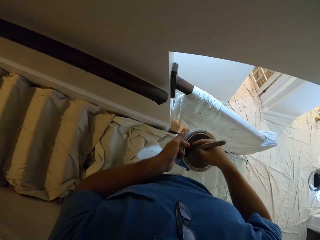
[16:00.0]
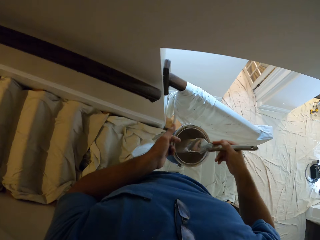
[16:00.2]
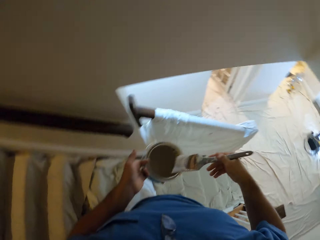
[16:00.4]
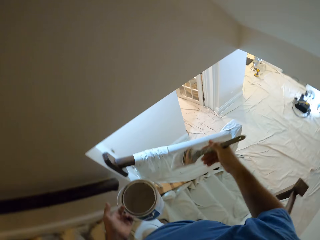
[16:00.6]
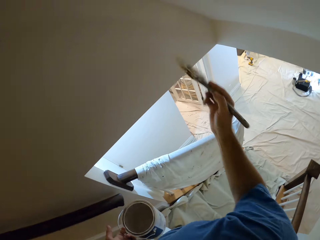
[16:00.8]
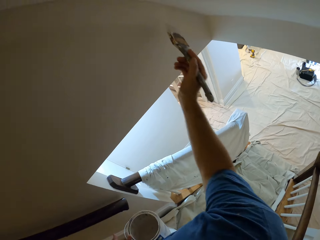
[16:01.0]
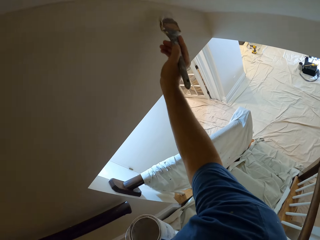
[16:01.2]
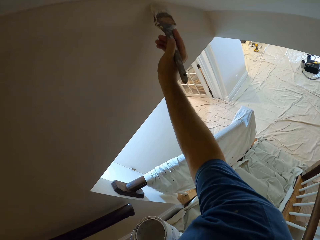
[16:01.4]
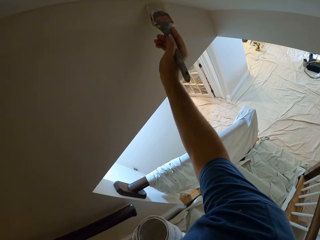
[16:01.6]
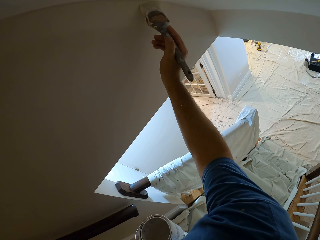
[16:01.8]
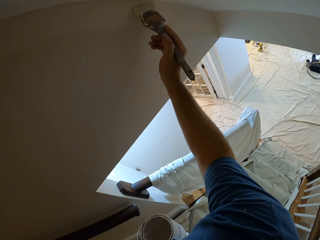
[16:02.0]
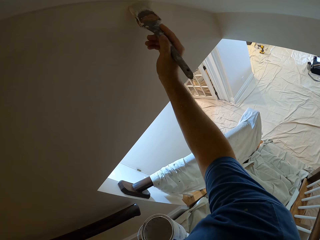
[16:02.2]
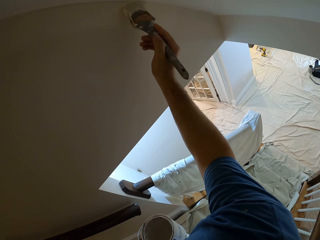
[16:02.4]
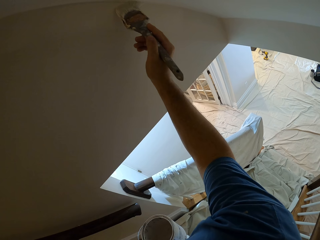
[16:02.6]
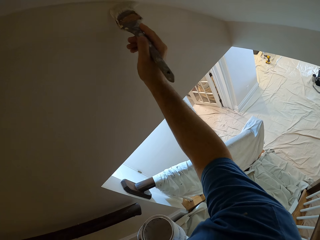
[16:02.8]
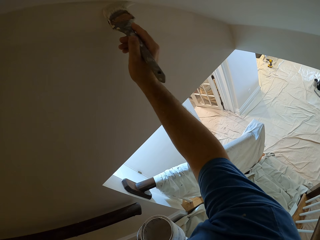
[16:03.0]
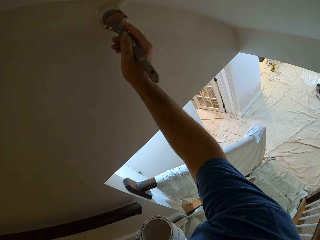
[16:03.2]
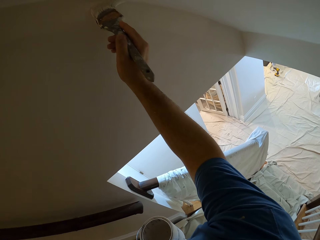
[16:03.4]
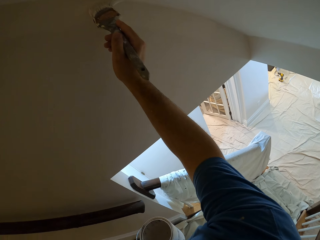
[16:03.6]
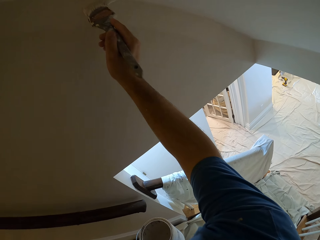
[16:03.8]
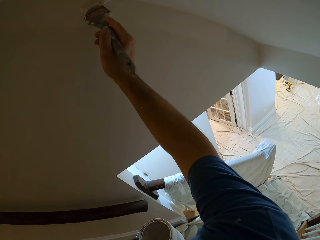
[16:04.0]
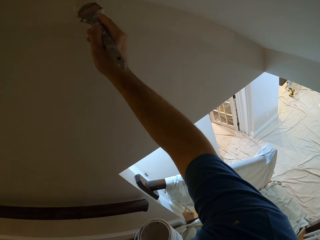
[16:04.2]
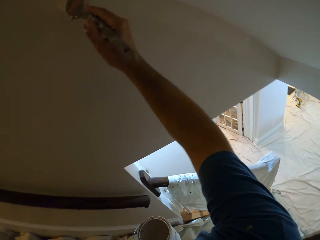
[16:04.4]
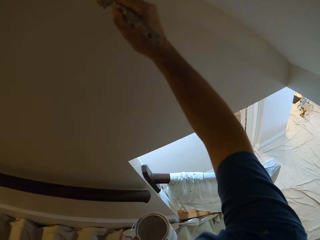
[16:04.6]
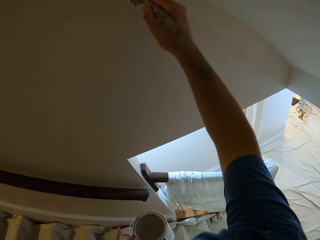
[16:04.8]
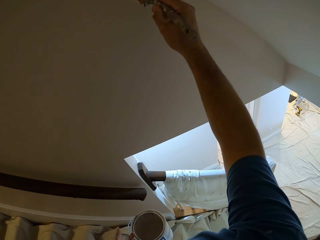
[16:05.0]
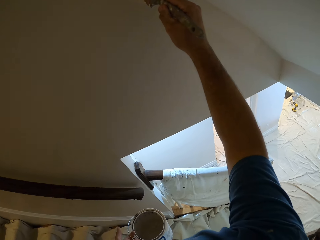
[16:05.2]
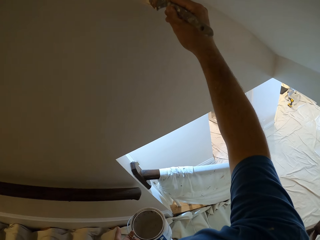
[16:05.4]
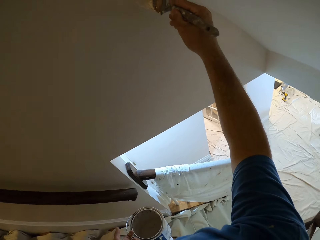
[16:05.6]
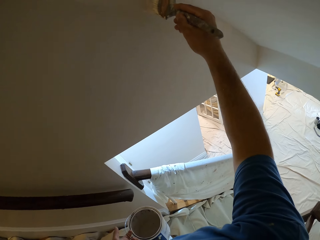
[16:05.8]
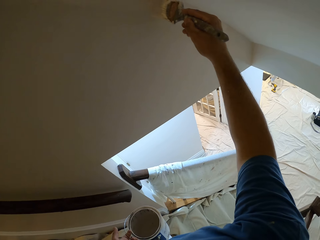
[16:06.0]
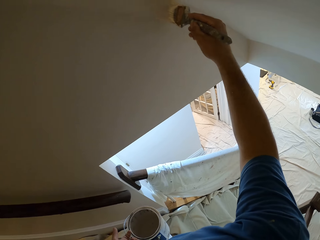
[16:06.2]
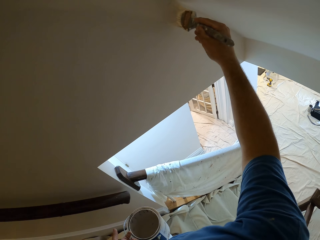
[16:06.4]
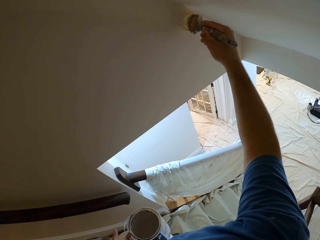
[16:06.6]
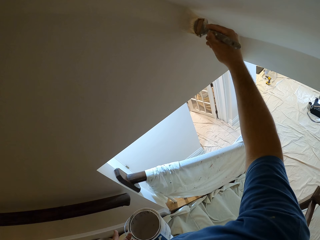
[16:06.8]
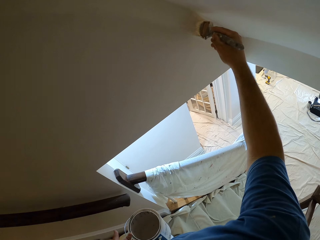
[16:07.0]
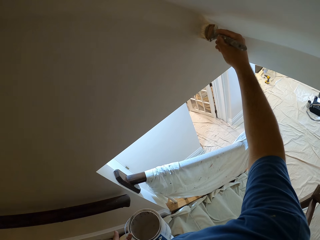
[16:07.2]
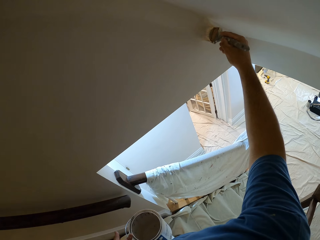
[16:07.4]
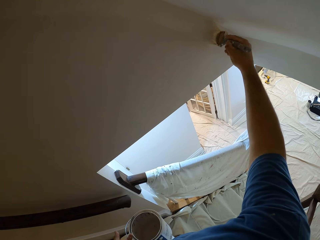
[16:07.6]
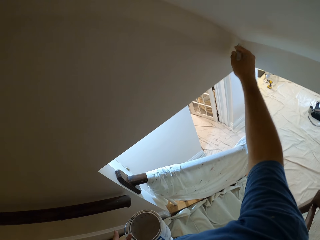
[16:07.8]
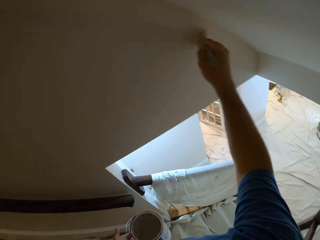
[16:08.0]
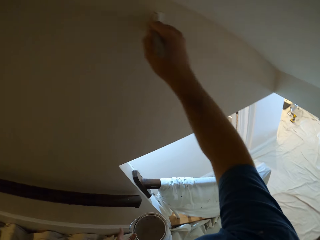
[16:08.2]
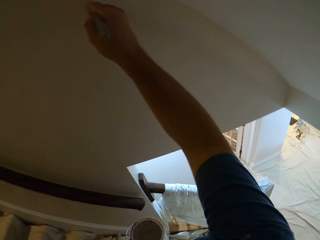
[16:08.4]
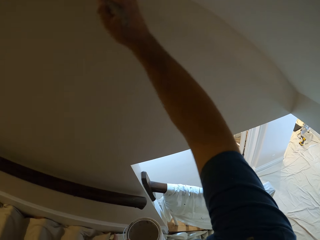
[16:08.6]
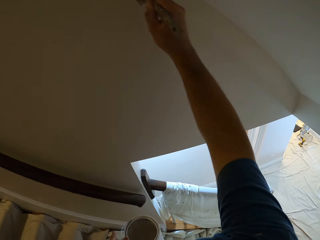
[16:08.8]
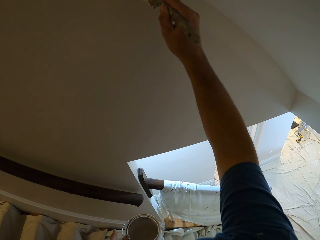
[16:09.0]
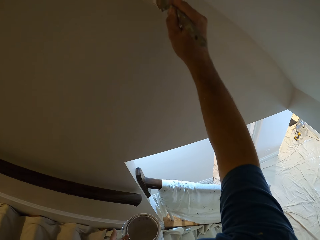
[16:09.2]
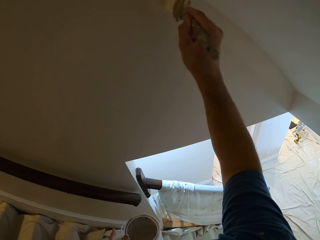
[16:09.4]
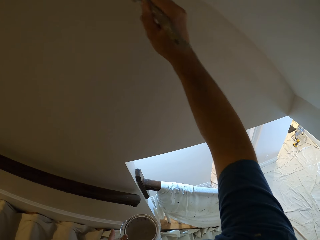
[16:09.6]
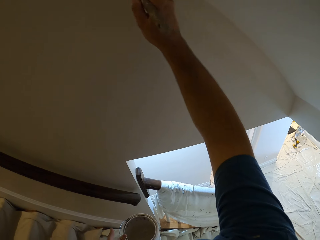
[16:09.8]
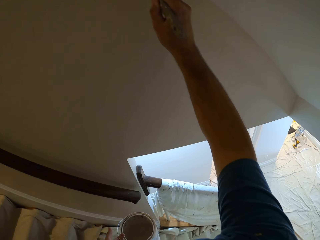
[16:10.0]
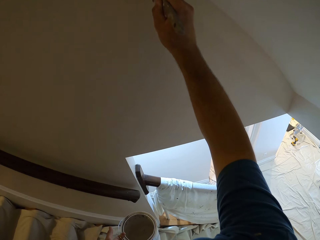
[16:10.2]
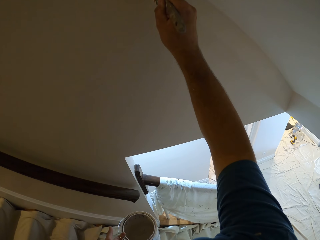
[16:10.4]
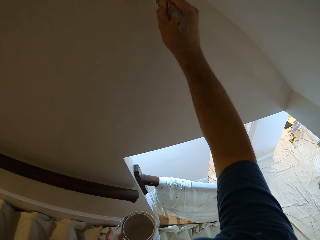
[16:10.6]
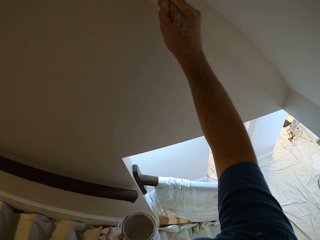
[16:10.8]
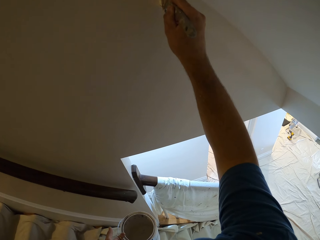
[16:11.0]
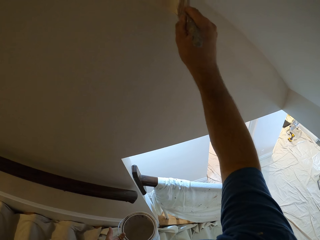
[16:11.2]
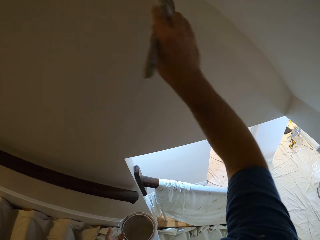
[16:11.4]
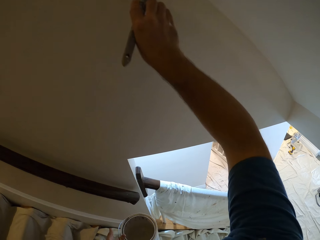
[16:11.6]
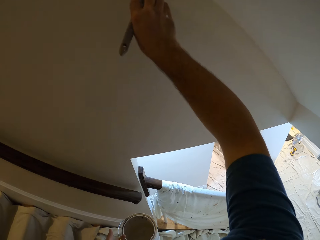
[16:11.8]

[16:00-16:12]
The camera wearer dips the paint brush in the bucket of paint or container. They rub the brush on the edges of the container. They continue to paint the wall.

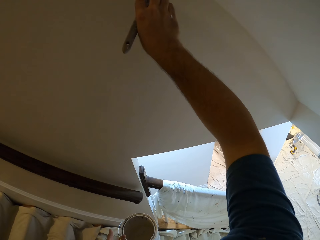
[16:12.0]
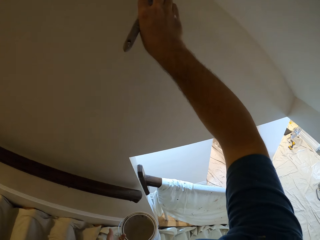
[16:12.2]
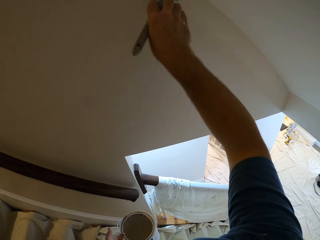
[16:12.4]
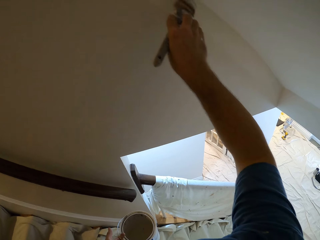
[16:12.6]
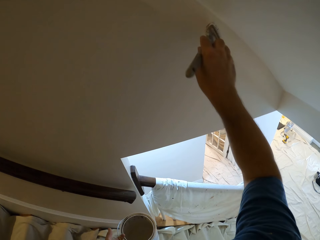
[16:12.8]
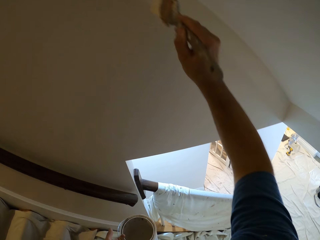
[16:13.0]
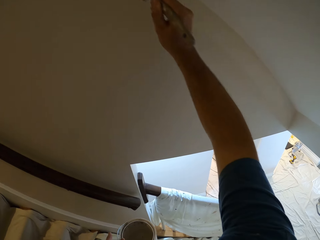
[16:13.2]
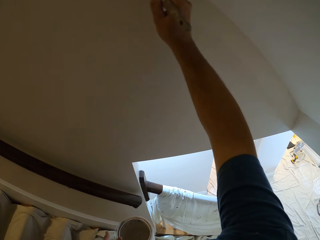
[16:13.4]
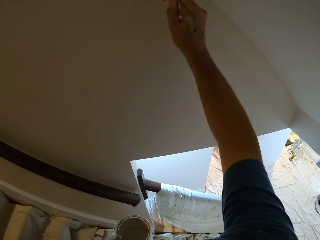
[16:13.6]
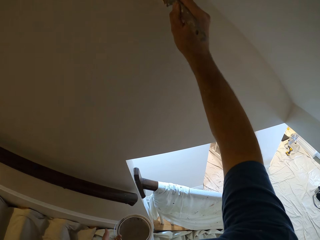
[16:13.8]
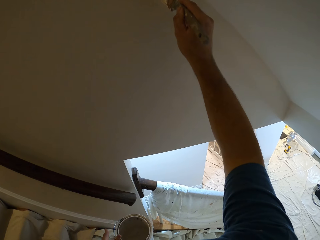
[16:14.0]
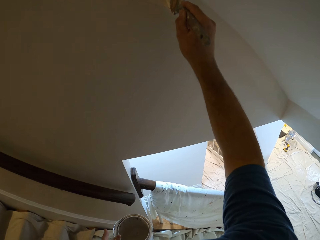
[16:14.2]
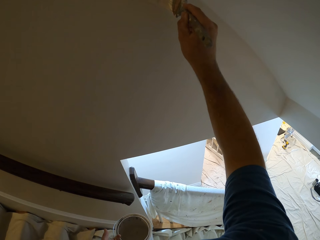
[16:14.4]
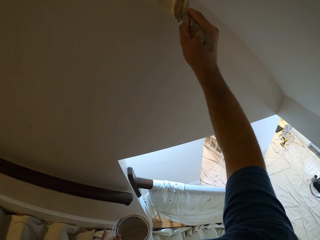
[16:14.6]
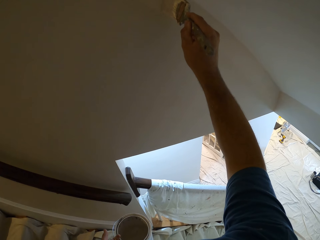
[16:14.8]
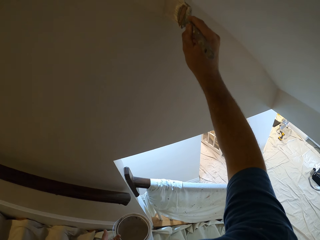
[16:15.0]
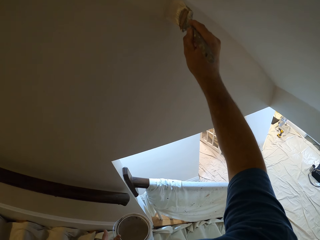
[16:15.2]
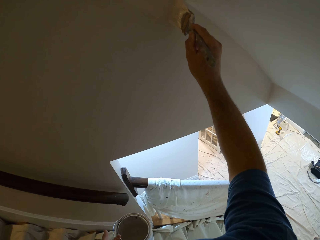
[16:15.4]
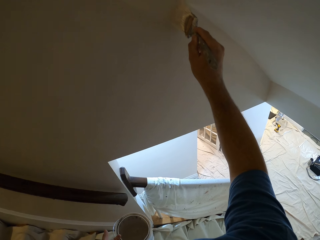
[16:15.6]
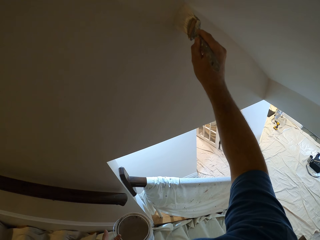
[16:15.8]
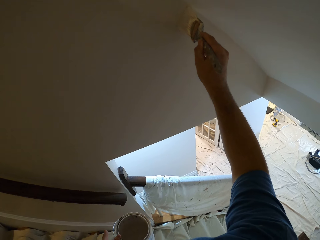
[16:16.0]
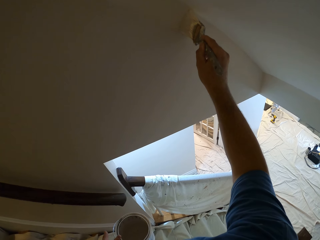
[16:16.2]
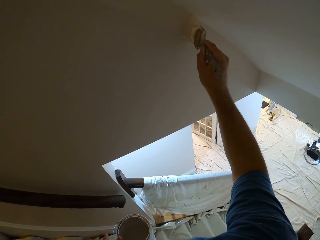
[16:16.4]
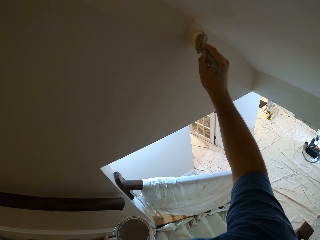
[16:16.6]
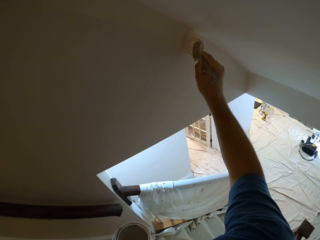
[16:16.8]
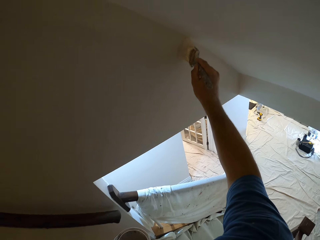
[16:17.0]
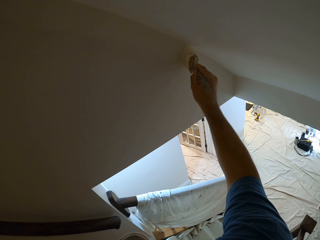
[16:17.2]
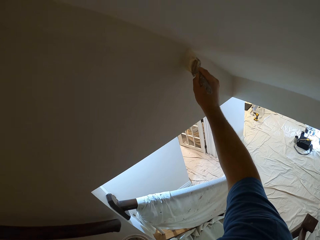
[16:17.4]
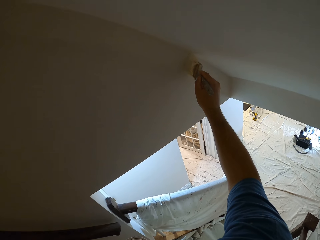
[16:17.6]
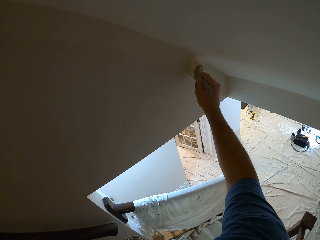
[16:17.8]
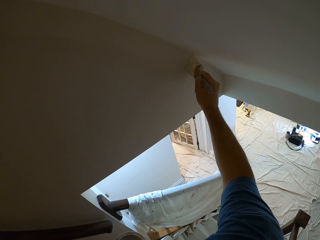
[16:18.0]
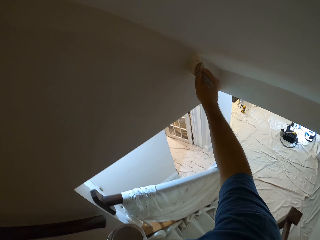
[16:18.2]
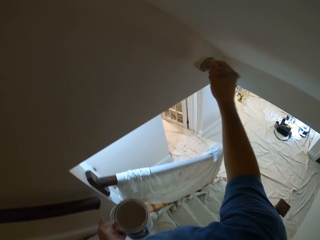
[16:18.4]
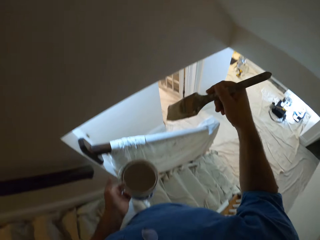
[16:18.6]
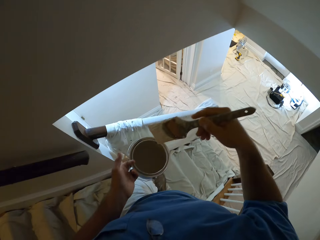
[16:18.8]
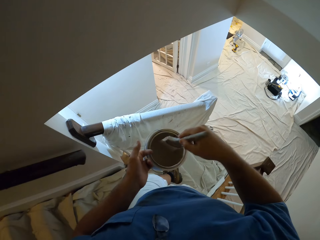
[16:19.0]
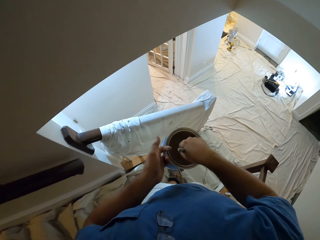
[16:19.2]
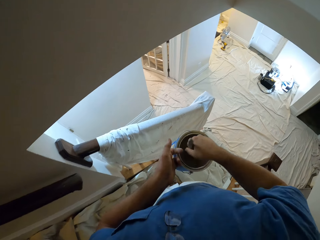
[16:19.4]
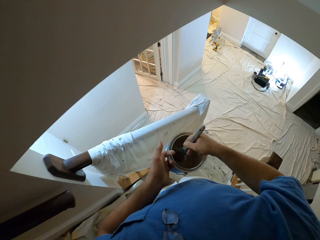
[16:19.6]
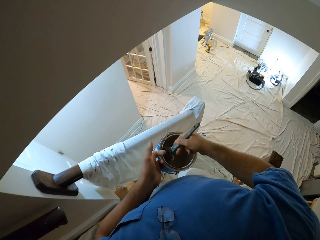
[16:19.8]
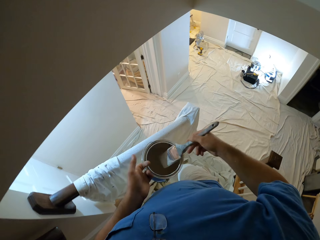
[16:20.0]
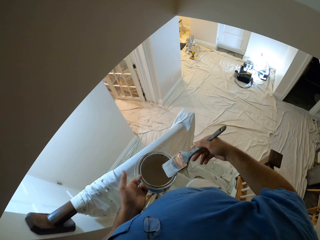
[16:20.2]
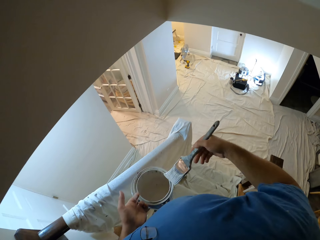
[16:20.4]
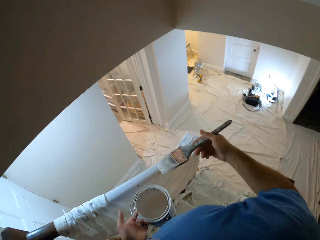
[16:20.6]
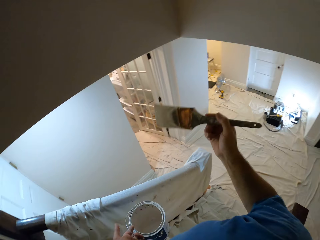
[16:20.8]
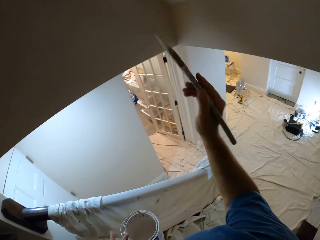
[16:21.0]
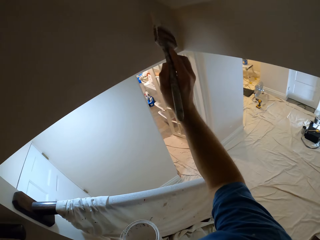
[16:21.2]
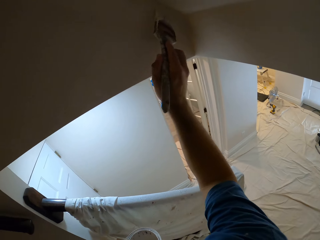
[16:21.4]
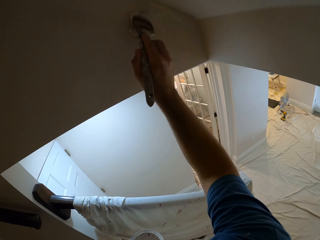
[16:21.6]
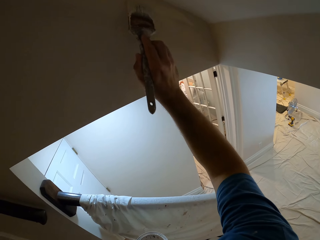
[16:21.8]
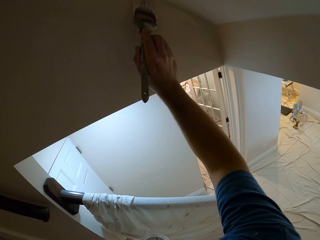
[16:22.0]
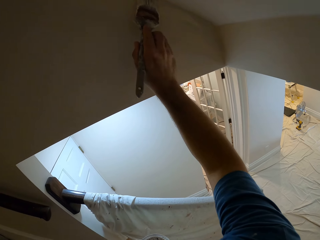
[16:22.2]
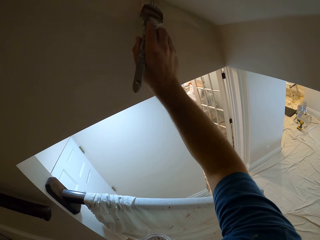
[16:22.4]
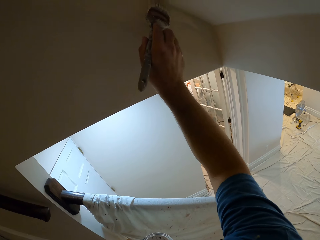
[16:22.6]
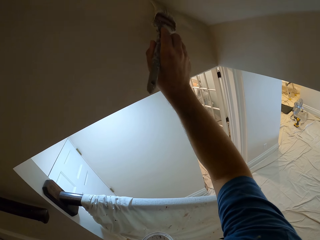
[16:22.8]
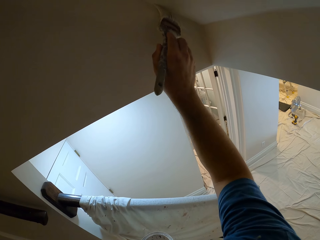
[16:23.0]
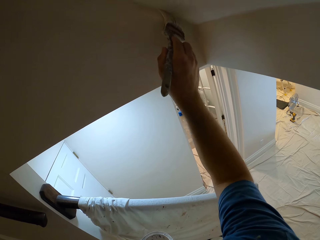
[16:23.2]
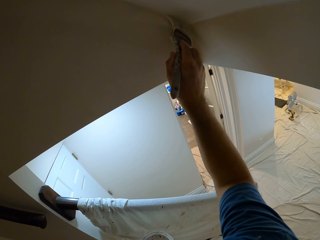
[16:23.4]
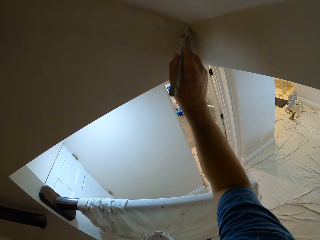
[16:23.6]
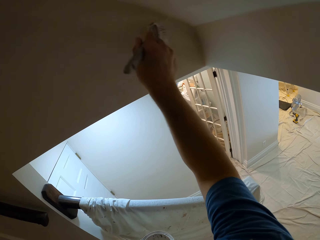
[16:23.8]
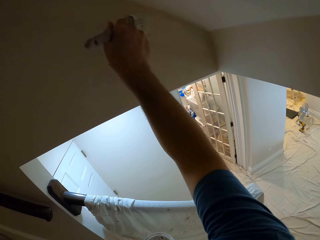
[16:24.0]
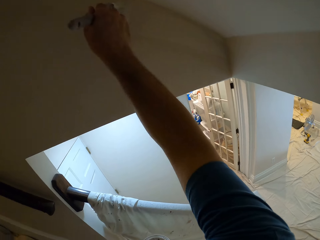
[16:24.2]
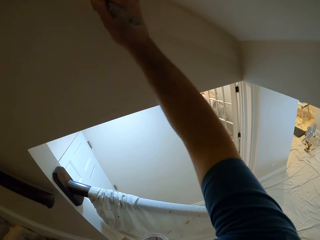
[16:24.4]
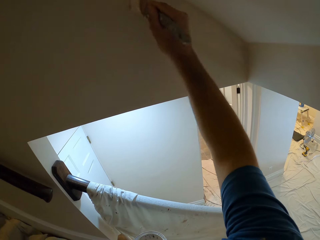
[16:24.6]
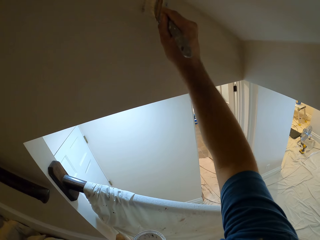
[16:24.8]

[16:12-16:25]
The camera wearer climbs down the stairs. They dip the paint brush in the bucket of paint or container. They rub the brush on the edges of the container. They continue to paint the wall.
